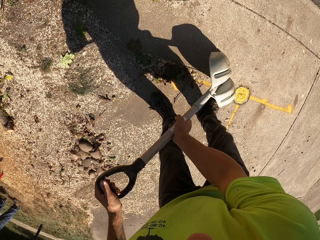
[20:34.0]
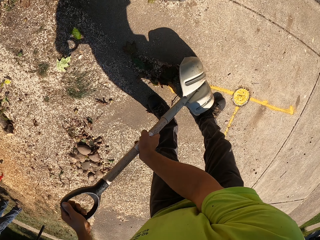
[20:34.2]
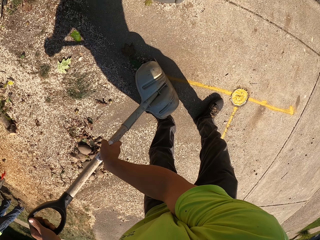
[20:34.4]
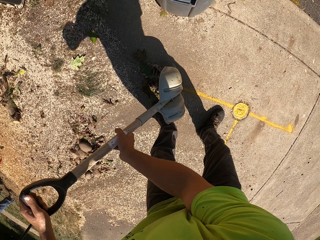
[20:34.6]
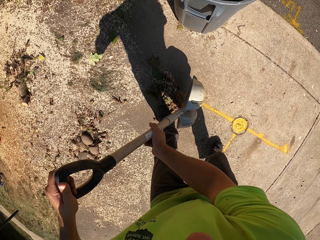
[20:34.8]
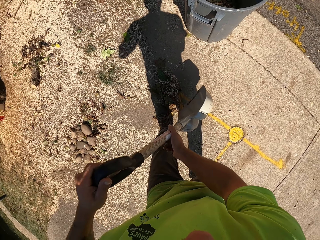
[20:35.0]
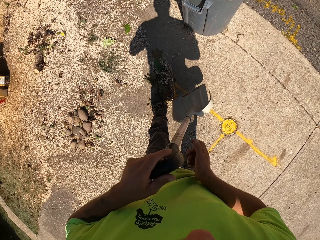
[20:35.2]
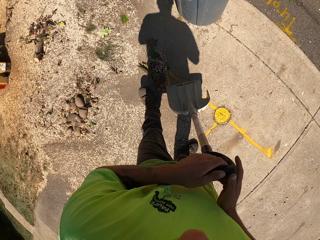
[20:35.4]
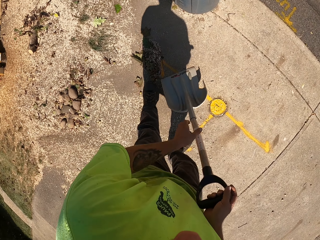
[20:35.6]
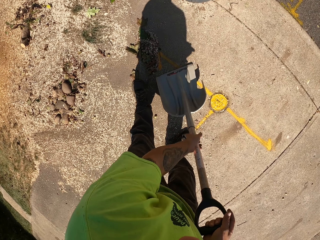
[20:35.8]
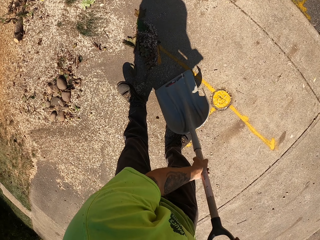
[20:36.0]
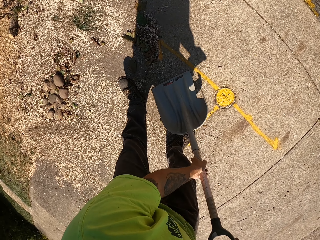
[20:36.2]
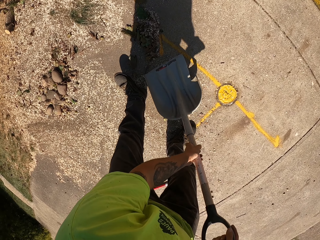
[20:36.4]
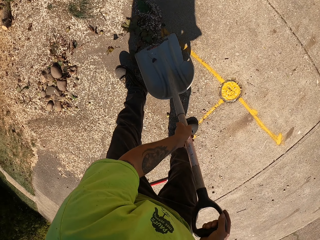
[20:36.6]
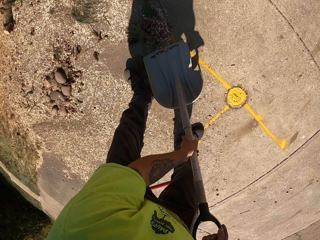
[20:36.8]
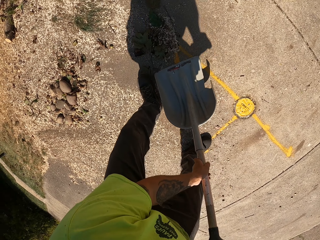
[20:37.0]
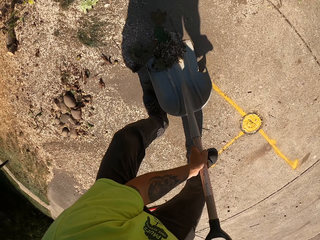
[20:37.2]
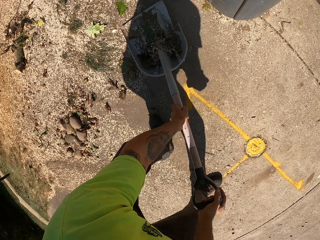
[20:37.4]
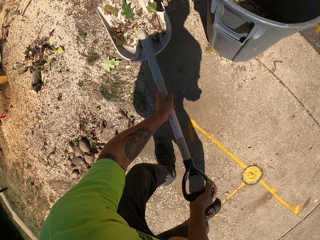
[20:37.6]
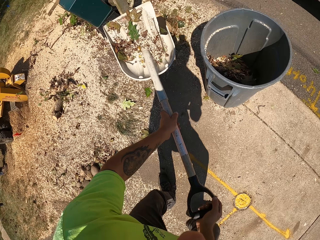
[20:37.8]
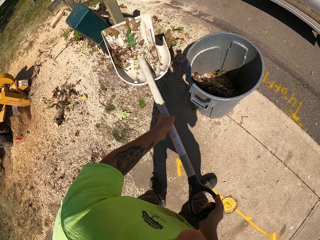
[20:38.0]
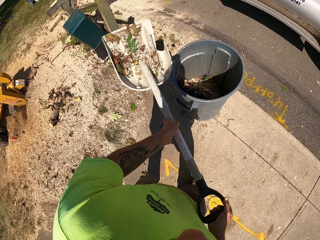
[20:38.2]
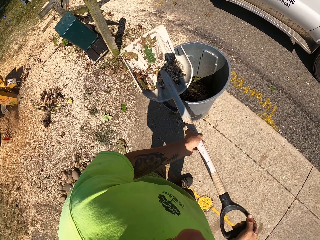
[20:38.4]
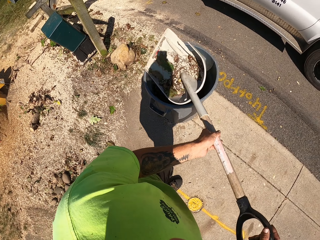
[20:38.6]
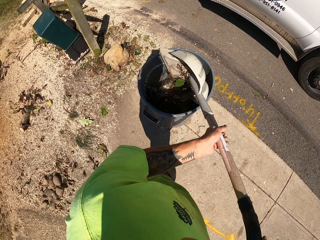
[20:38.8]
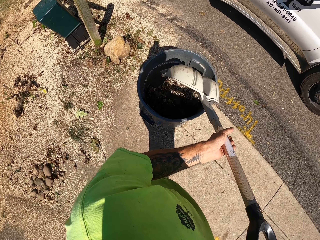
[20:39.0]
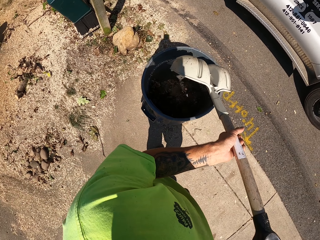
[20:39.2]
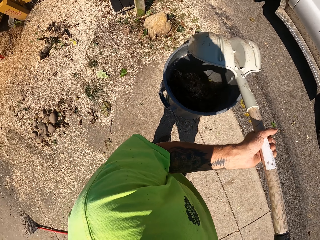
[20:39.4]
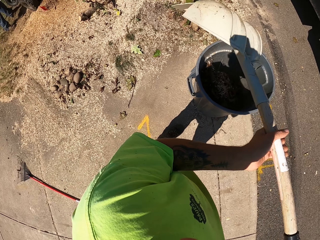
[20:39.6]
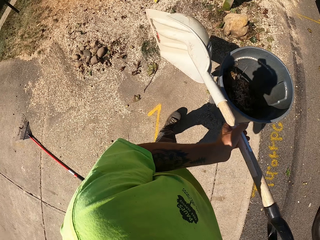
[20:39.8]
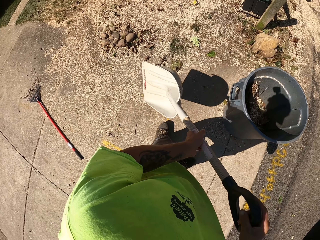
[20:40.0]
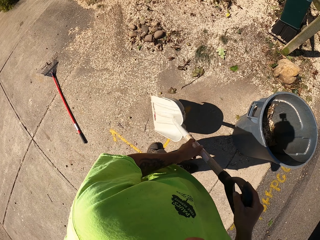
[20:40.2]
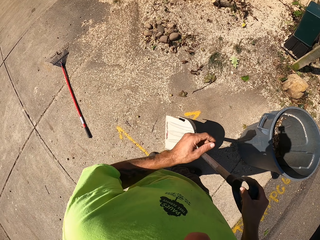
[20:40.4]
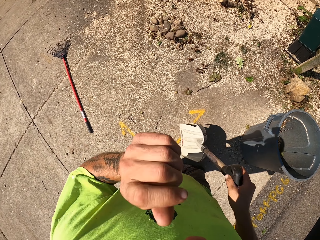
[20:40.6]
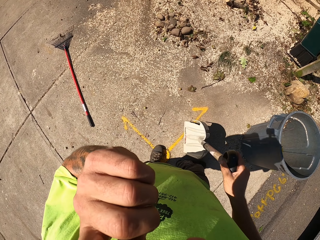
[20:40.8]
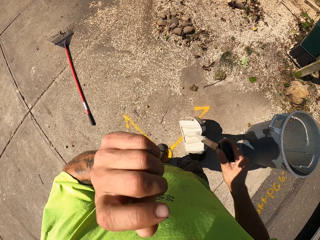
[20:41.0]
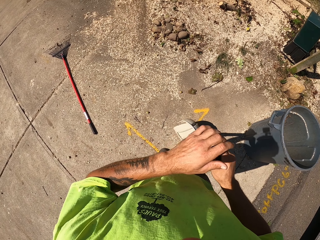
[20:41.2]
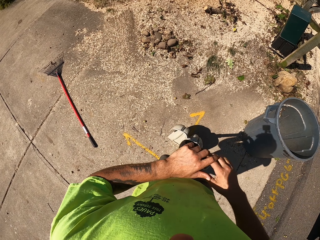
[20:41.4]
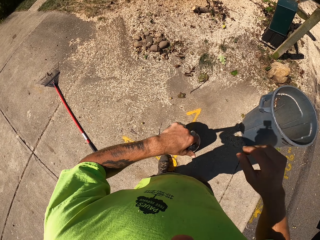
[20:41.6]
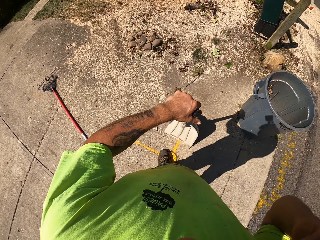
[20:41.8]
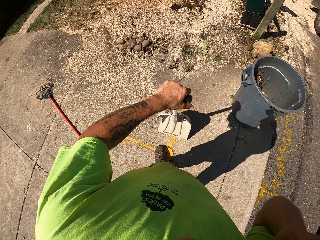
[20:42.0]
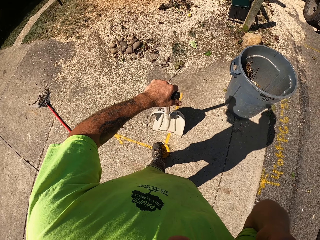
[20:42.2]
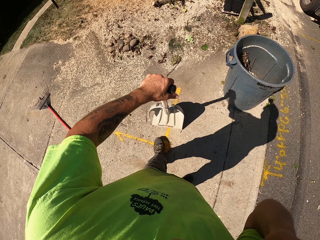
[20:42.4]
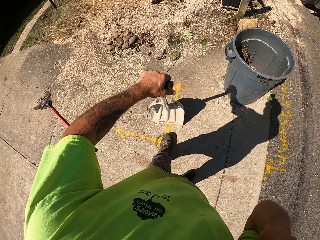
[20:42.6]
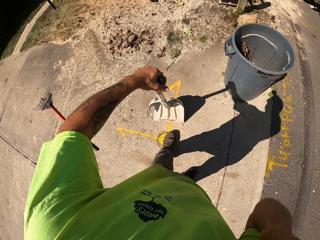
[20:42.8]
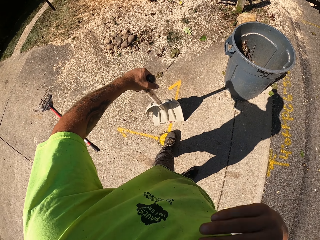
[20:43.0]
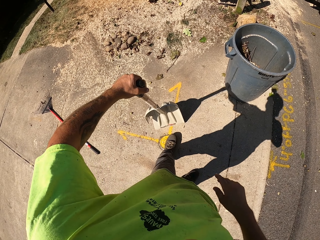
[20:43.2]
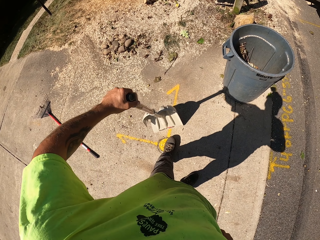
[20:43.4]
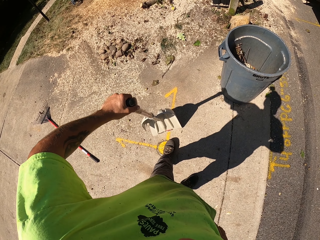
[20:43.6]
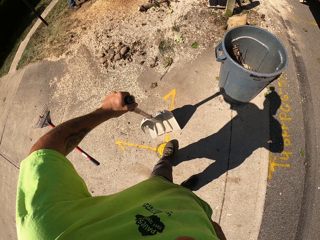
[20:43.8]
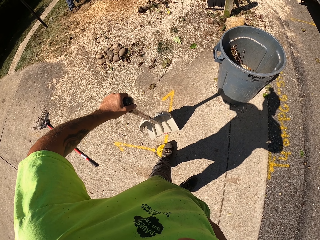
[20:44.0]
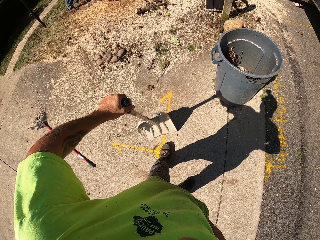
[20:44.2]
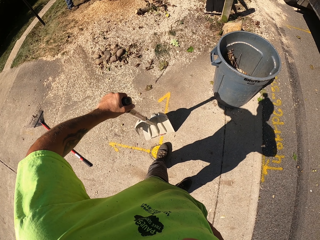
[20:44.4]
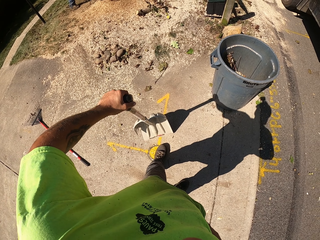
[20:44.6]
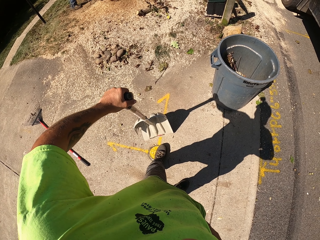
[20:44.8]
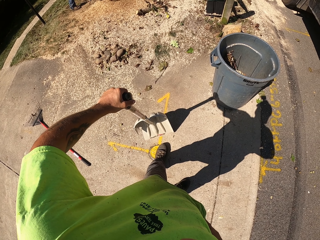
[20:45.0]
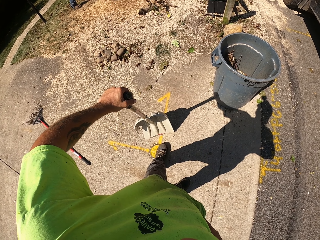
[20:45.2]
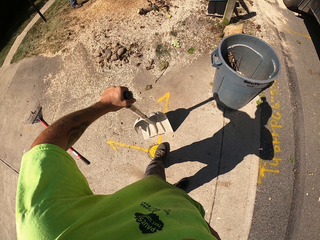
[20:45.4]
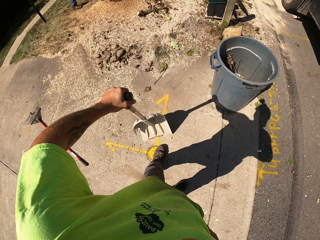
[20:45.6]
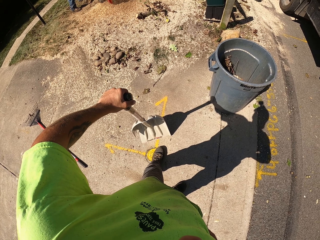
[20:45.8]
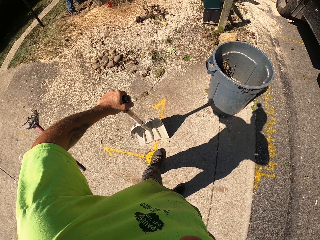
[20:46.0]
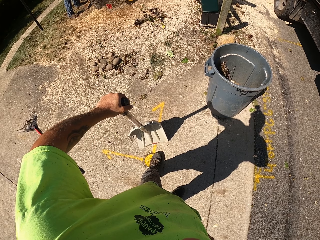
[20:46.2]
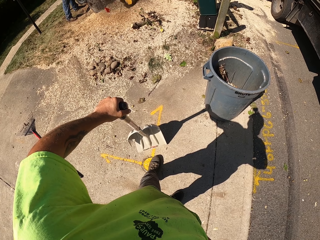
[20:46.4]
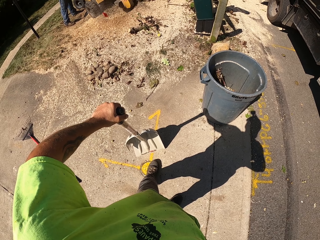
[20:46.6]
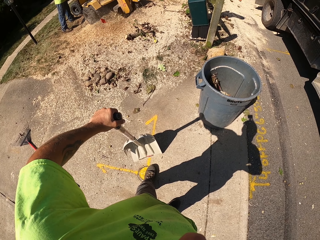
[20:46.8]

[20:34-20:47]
The camera wearer picks up dirt from the ground with the shovel in his hands. He drops the dirt into the waste bin with the shovel in his hands. He holds the shovel with his right hand. He raises his left hand to his face. He looks around. He passes the shovel from his right hand to his left hand. He raises his right hand to his face.
